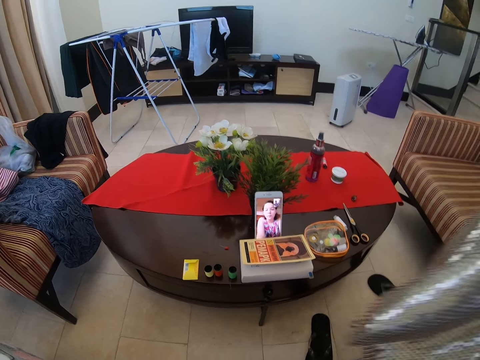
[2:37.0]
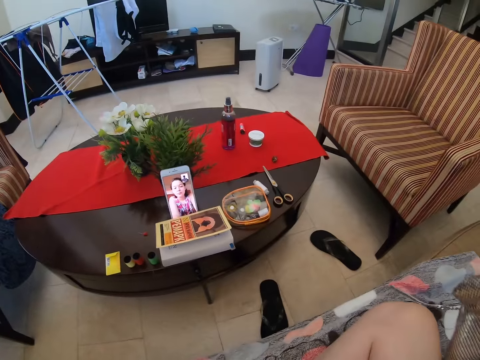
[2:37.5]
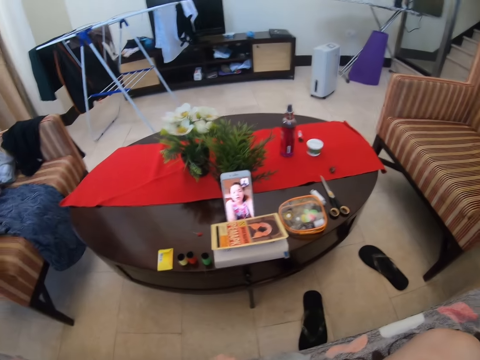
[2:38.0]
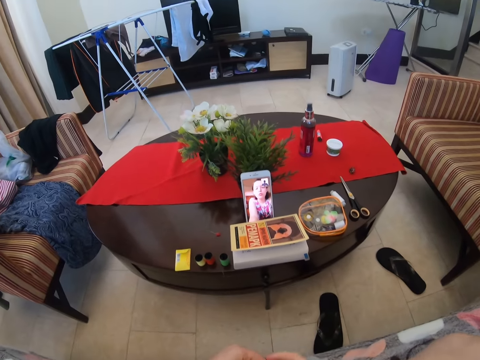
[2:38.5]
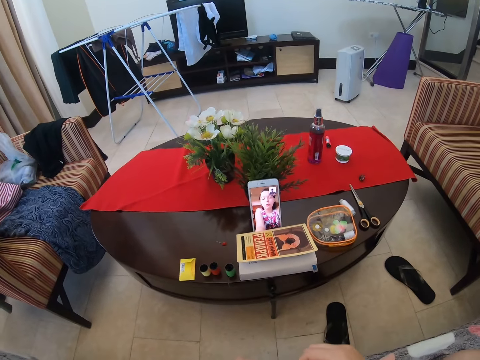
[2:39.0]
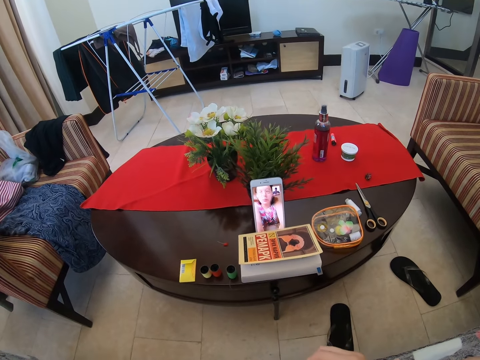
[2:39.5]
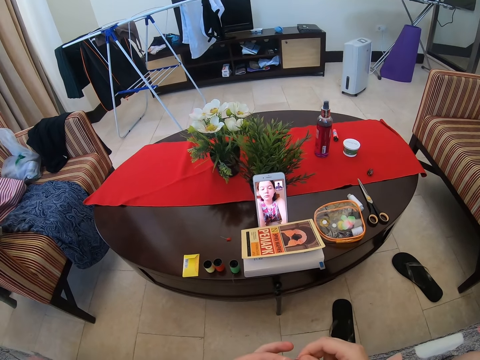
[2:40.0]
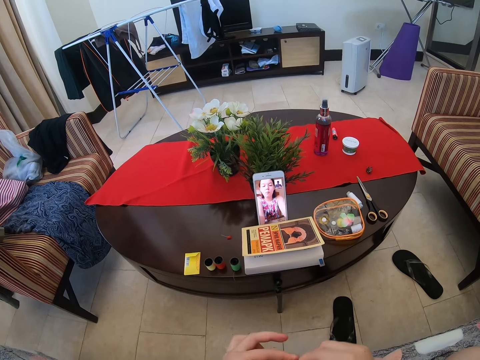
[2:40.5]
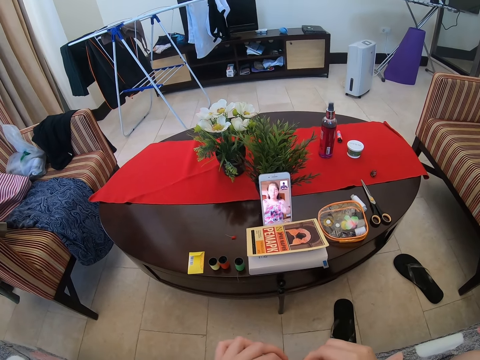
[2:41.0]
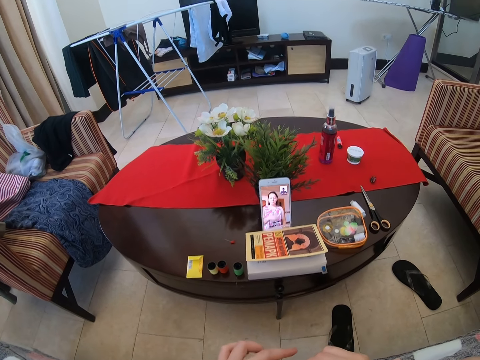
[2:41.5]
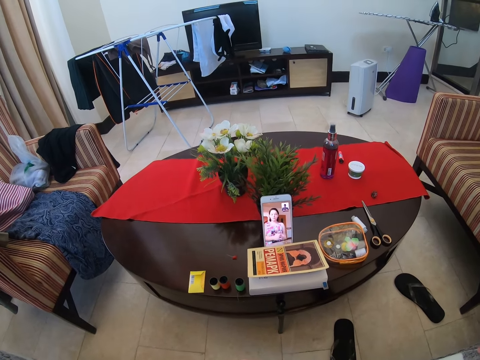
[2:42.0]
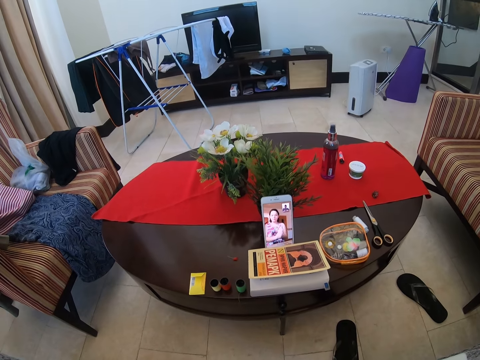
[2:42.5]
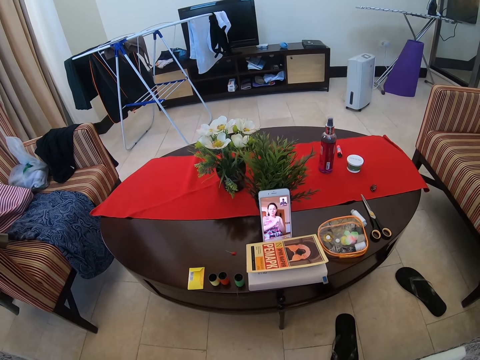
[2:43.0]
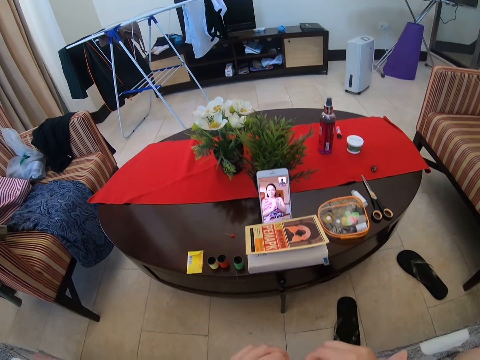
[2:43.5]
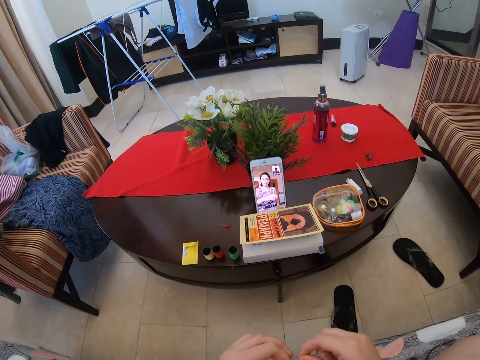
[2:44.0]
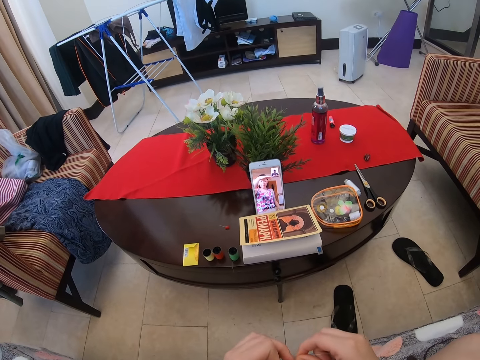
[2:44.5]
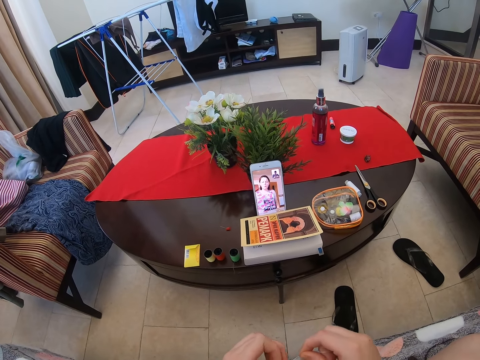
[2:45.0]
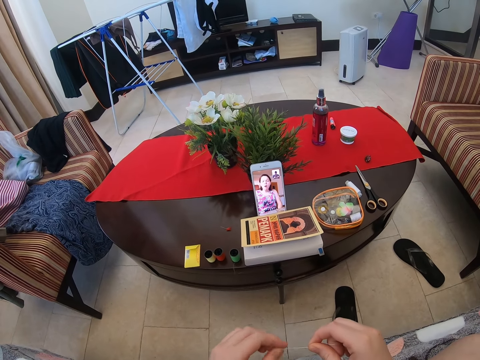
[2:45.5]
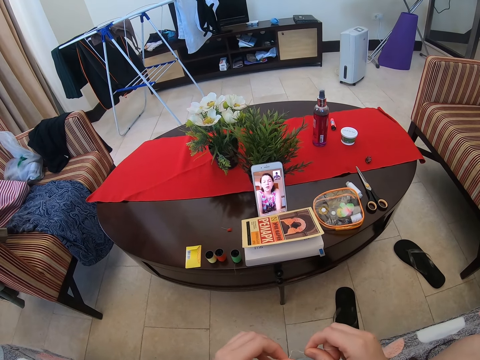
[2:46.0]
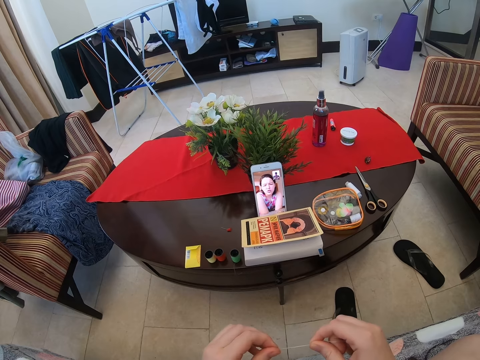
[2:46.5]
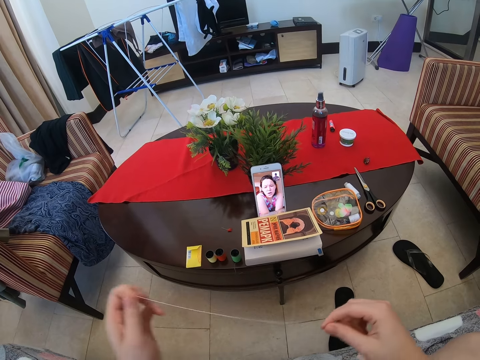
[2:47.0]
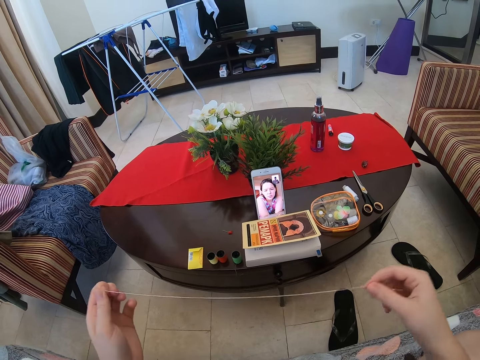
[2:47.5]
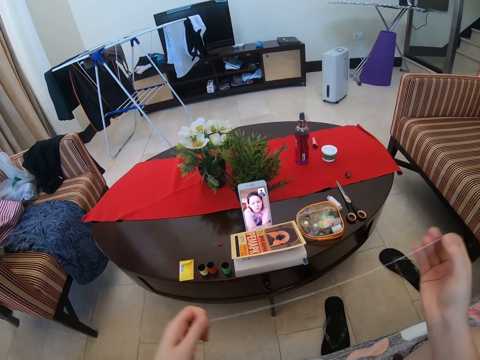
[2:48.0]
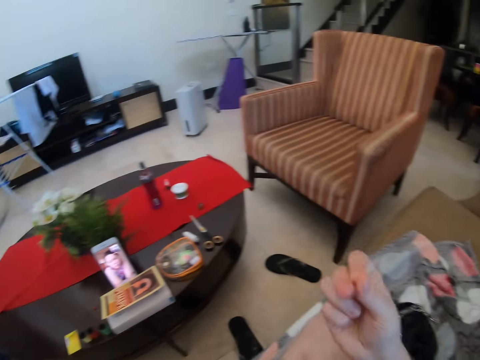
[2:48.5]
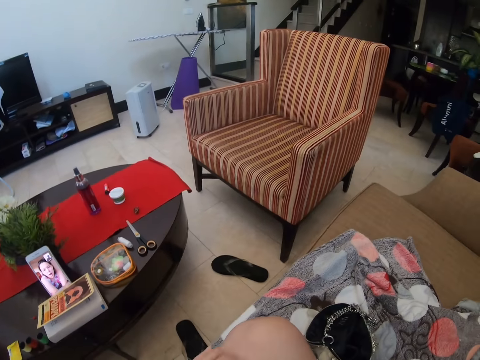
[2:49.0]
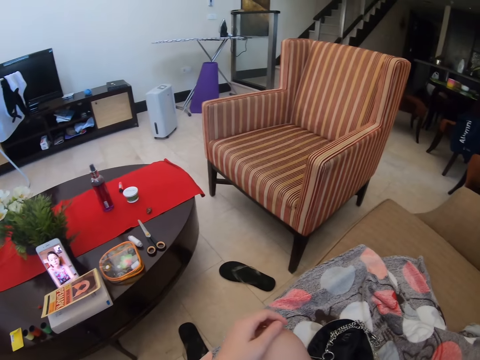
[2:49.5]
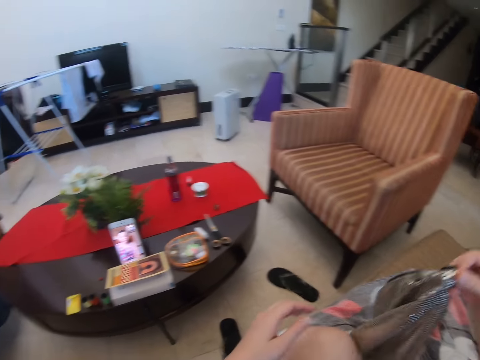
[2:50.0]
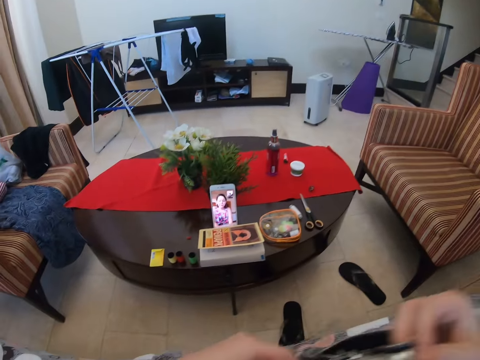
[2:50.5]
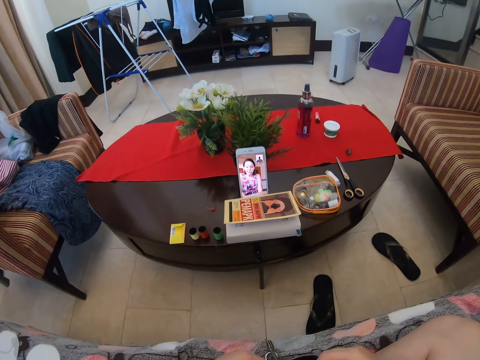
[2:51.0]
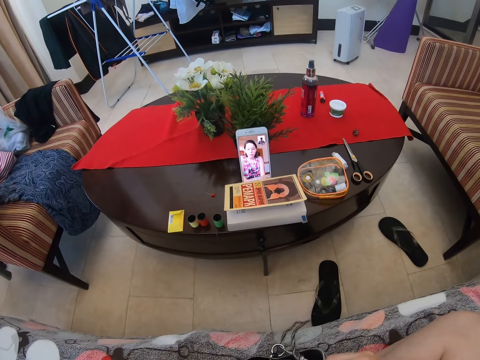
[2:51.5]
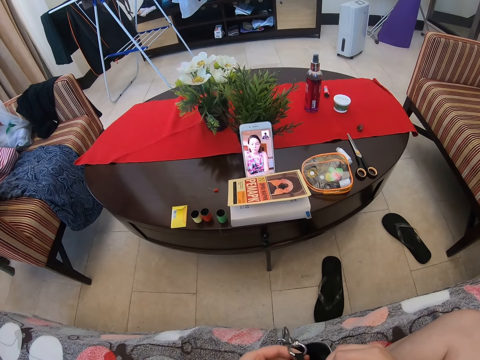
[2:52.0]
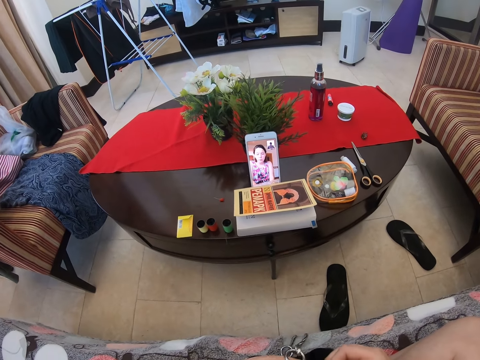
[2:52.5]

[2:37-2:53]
The camera wearer lifts the bag. They put the porch bag on the couch. They talk to a person via the phone. They fold the yarn. They straighten the yarn. They pick up the porch bag on the couch.

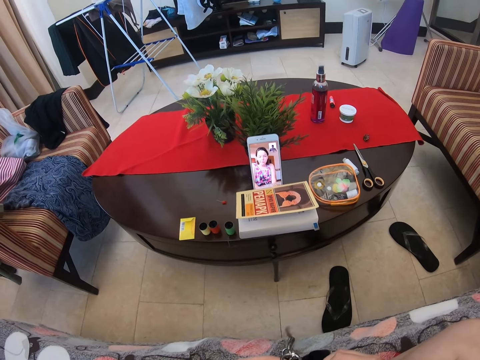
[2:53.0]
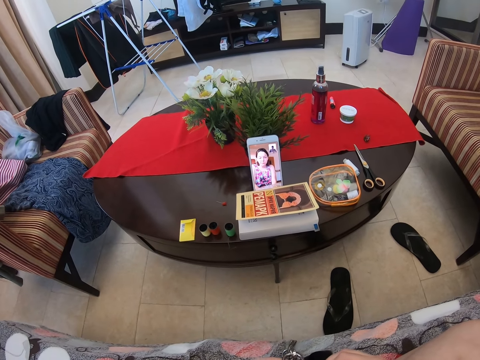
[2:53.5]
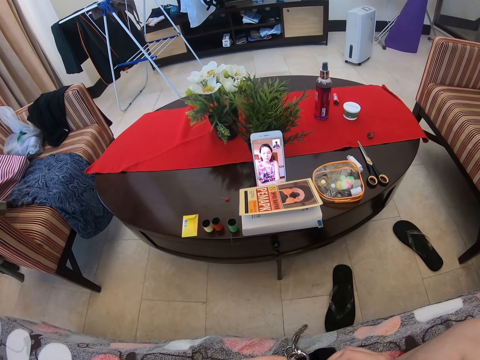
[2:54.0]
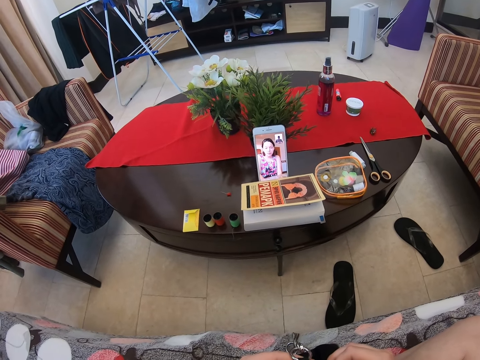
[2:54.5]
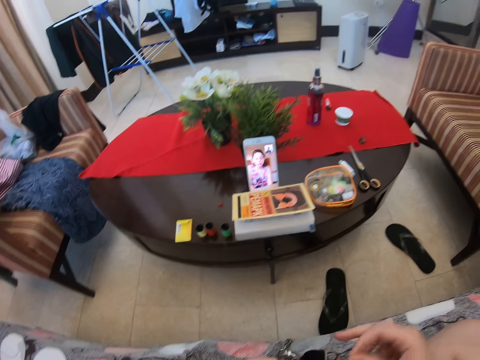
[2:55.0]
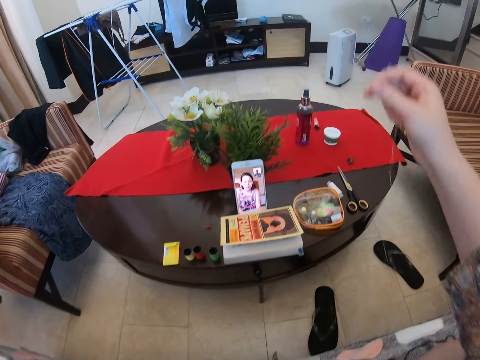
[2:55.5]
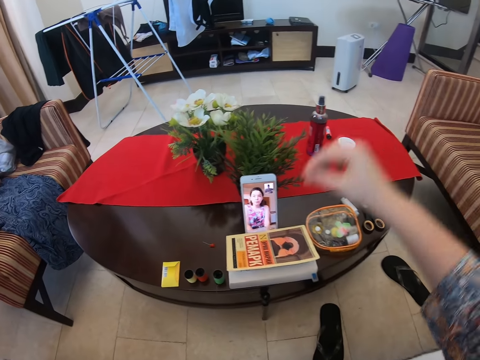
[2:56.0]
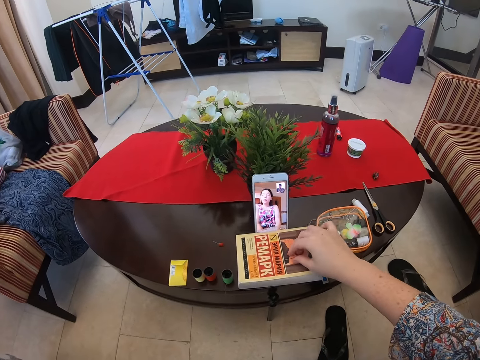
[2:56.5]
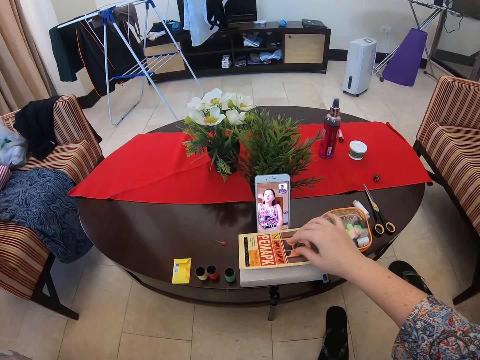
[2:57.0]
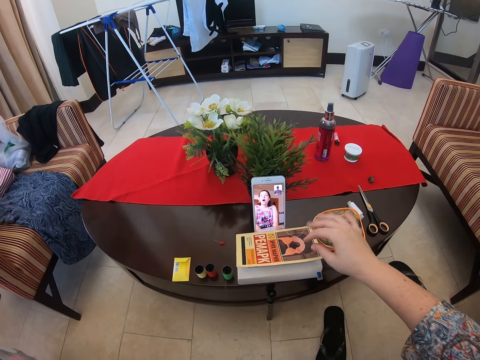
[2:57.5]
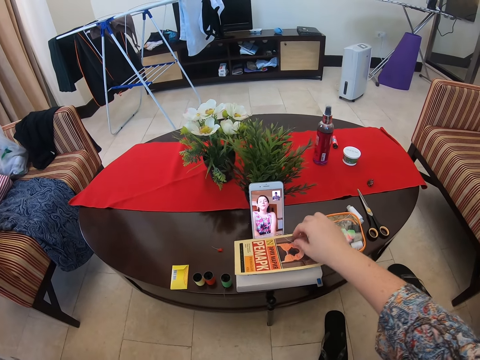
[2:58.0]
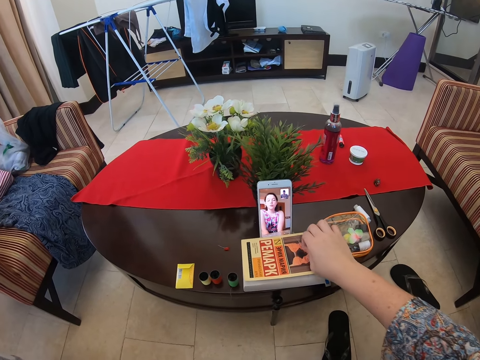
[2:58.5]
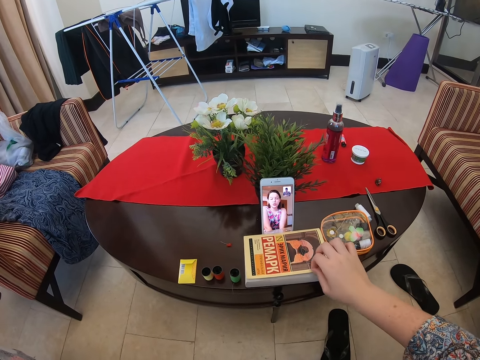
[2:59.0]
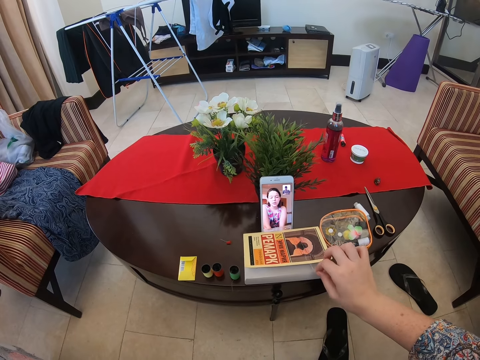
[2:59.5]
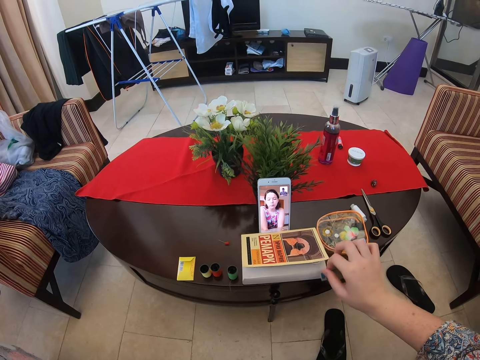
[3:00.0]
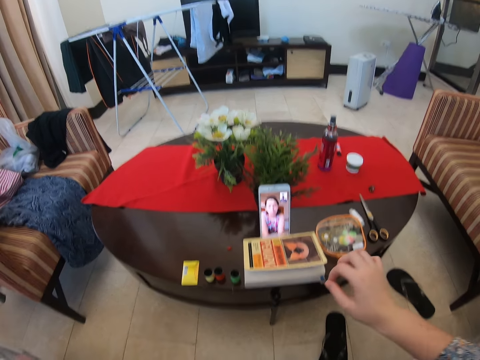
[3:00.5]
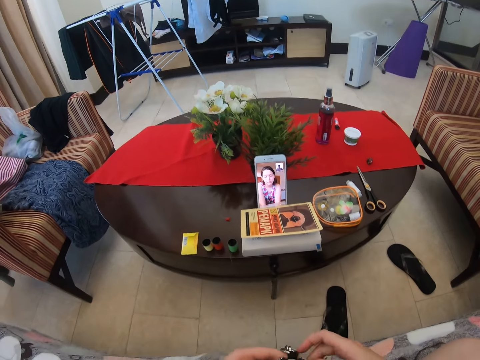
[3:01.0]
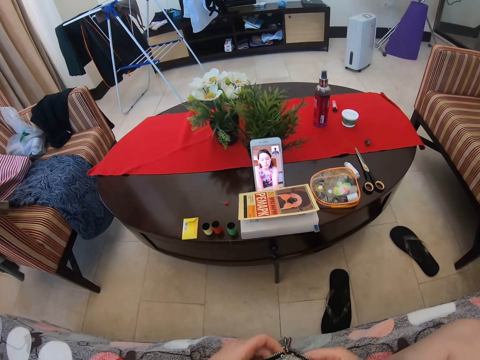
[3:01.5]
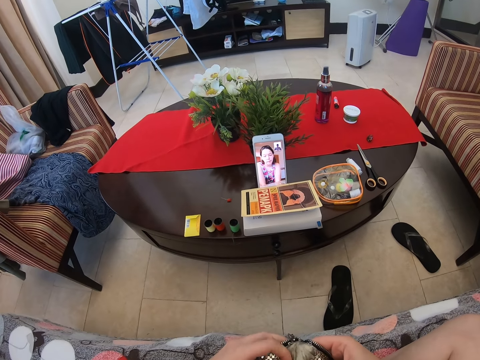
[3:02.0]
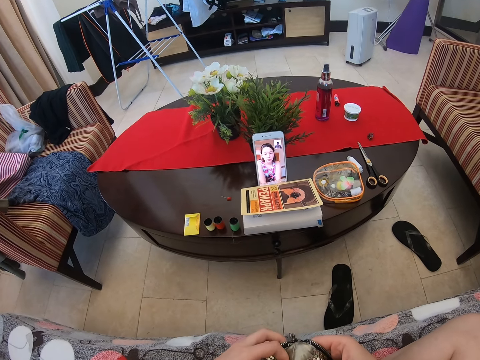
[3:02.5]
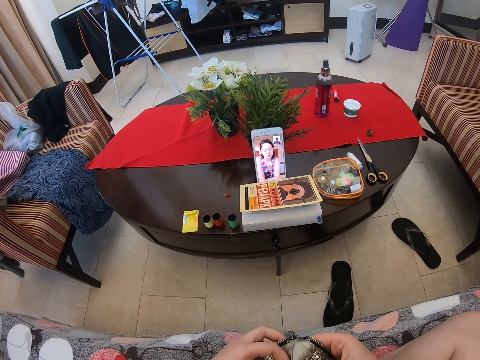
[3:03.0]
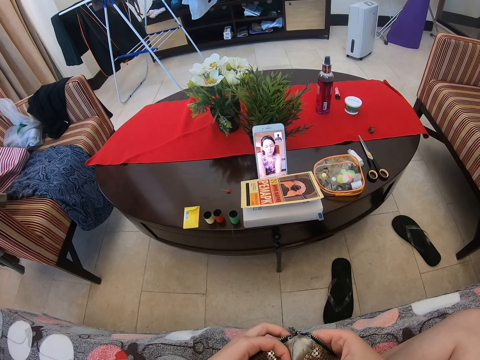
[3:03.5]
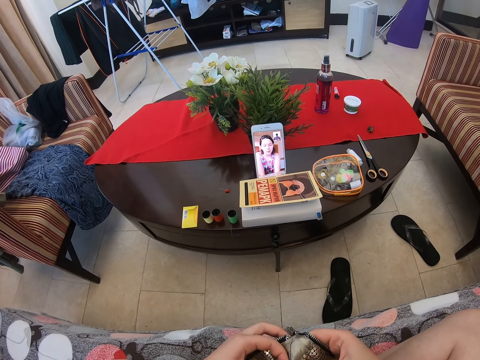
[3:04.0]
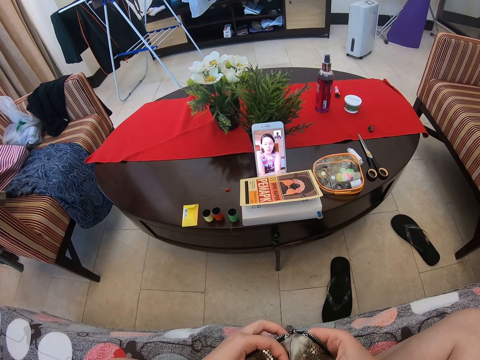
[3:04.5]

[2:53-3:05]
The camera wearer talks to a person via the phone. They put the needle with yarn on top of the book.
